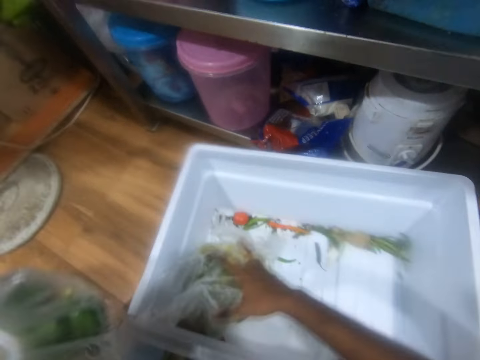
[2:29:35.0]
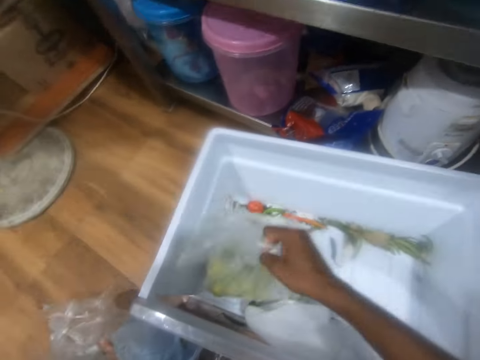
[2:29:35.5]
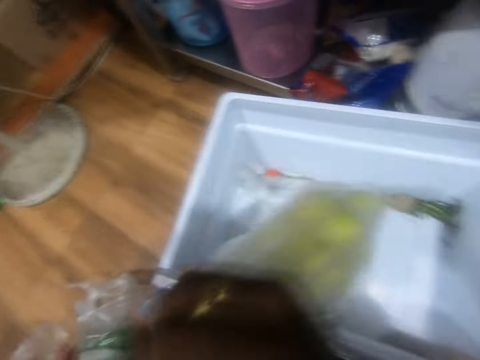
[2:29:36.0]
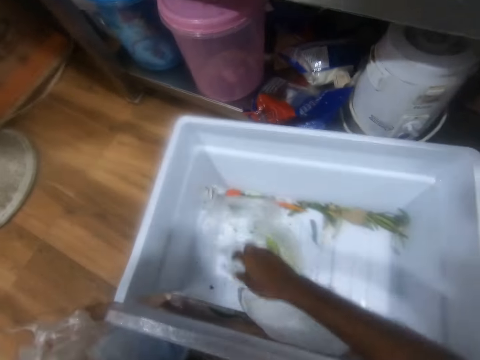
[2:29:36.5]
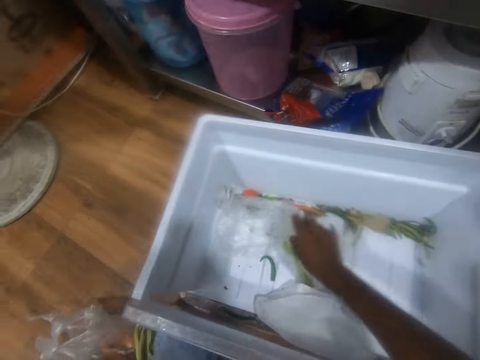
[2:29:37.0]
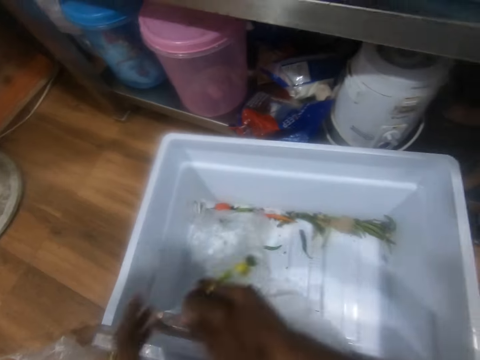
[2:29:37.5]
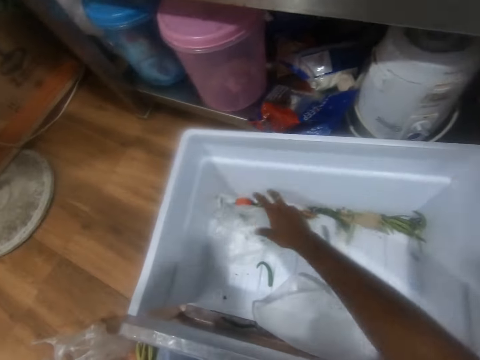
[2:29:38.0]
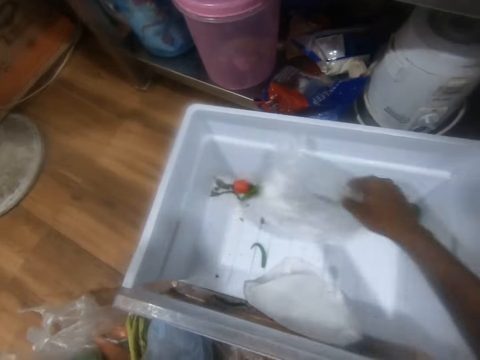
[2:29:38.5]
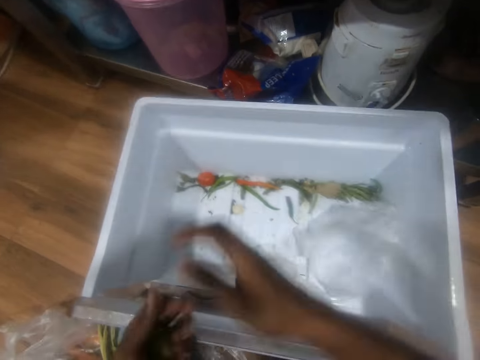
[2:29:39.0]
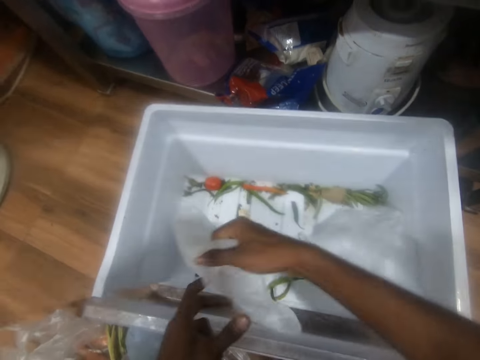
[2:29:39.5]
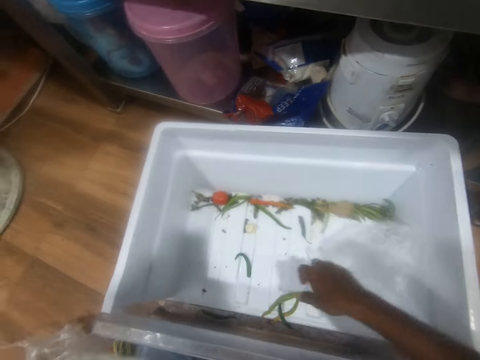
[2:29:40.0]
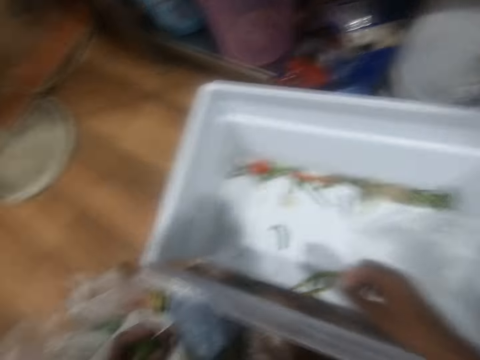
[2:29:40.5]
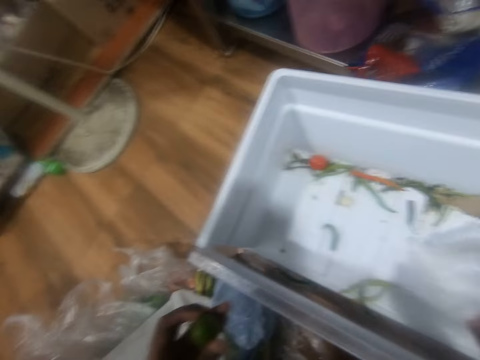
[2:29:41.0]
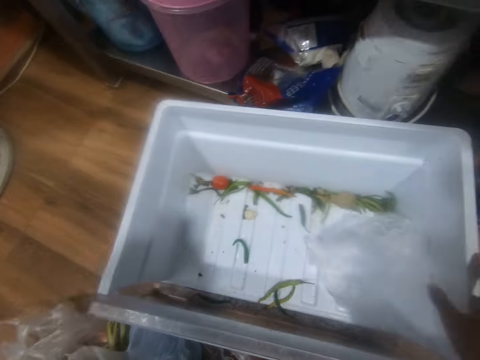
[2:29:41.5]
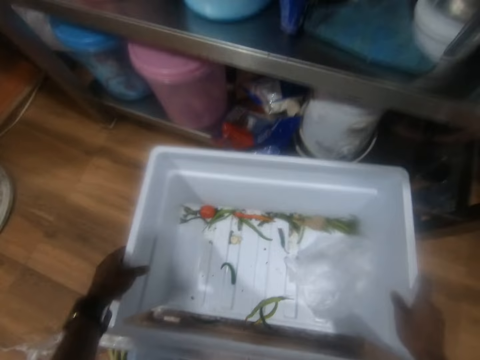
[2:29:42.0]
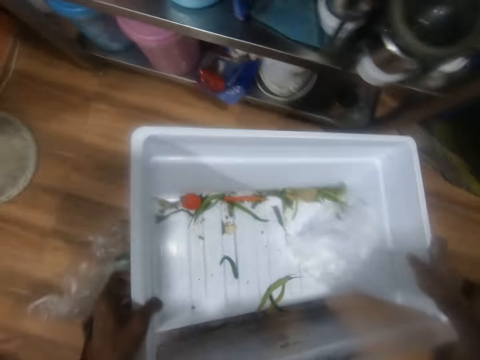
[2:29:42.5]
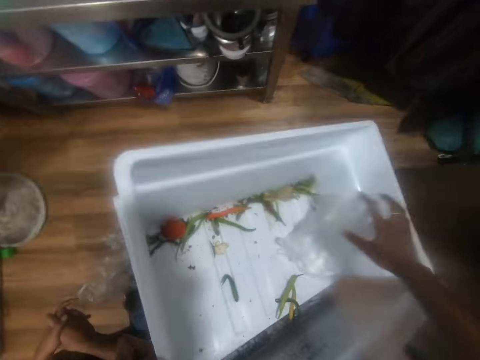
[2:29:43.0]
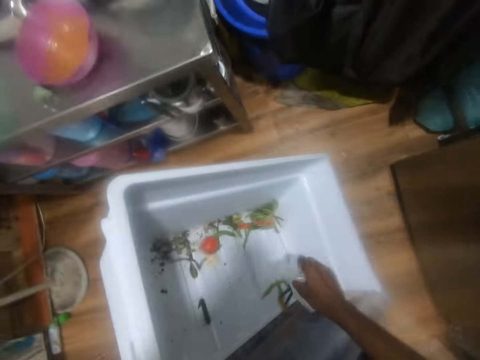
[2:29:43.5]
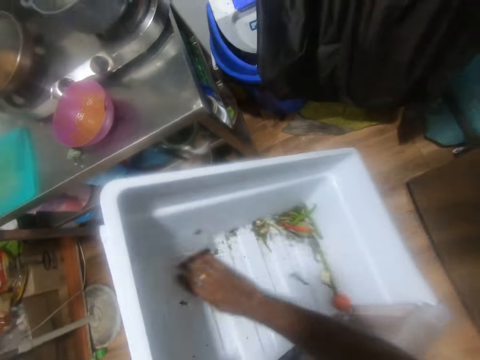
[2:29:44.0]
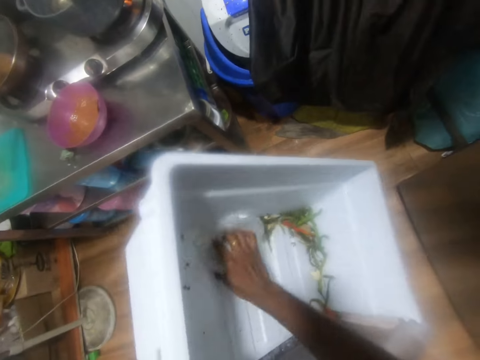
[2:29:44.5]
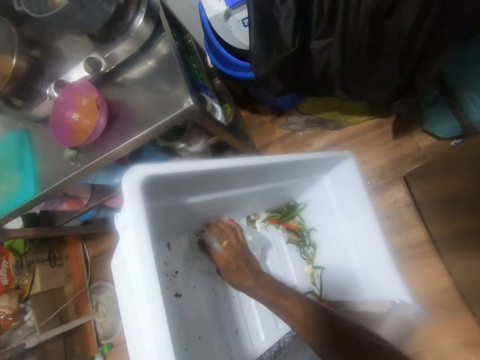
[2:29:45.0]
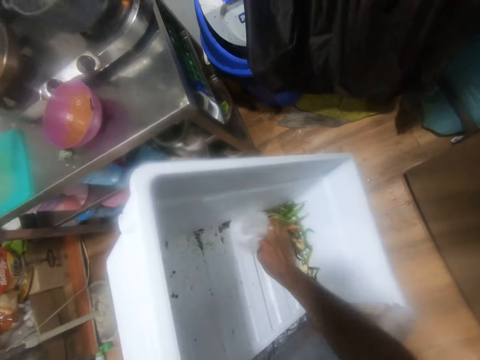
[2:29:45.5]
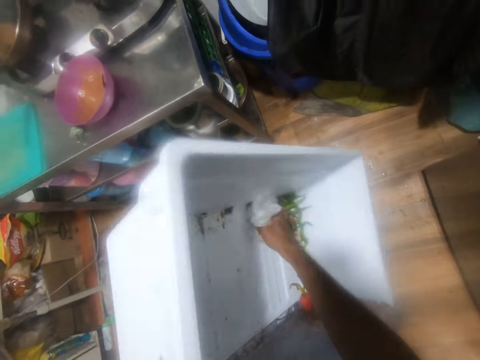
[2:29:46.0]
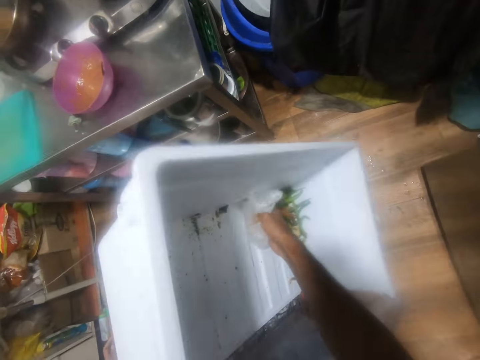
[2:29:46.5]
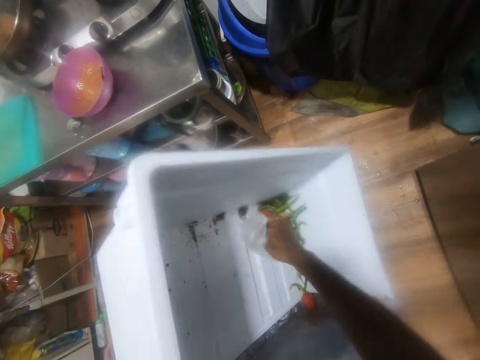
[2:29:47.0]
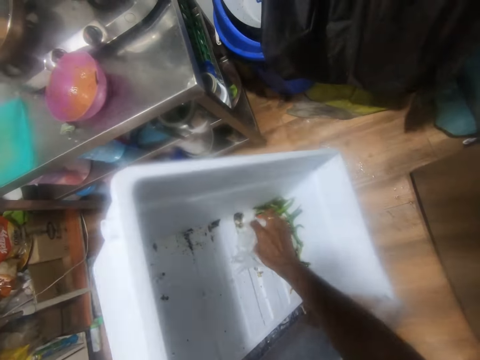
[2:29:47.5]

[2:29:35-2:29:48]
The camera wearer passes the nylon from his right hand to his left hand. He puts the vegetable with the plastic bag on the floor. He interacts with a man. He picks a nylon from the container on the floor with his right hand. He passes the nylon from his right hand to his left hand. He picks a lime from the container on the floor with his right hand. He picks a nylon from the container on the floor with his right hand. He passes the nylon from his right hand to his left hand. He picks a nylon from the container on the floor with his right hand. He drops the nylon inside the container on the floor with his right hand. He passes the lime from his right hand to his left hand. He picks a nylon from the container on the floor with his right hand. He passes the nylon from his right hand to his left hand. The man interacts with the camera wearer. The camera wearer carries the container from the floor with both hands. He removes his right hand from the container in his left hand. He picks the nylon from the container with his right hand. He clears the dirt inside the container with the nylon with his right hand.

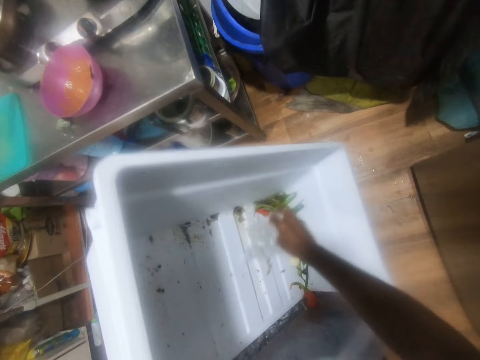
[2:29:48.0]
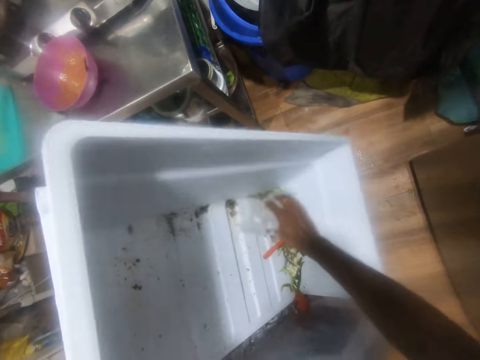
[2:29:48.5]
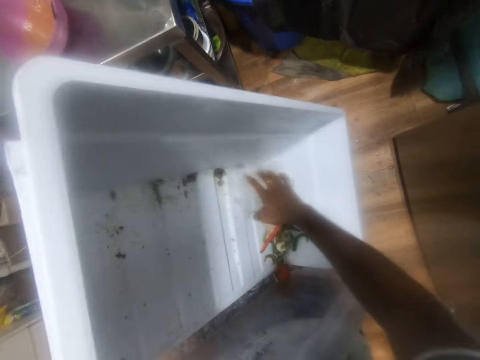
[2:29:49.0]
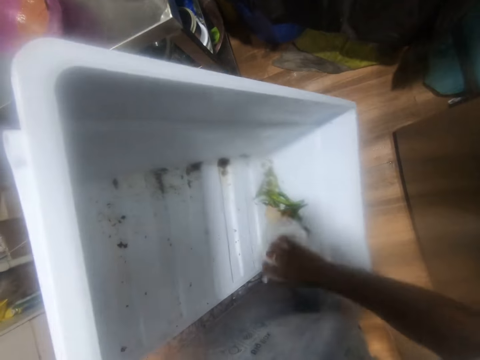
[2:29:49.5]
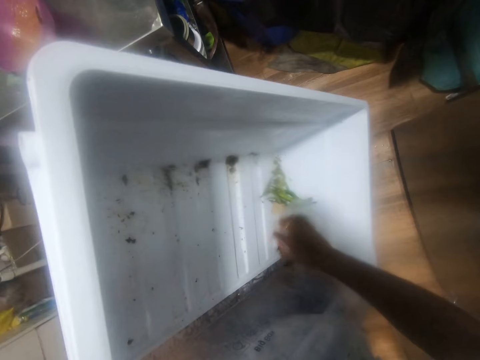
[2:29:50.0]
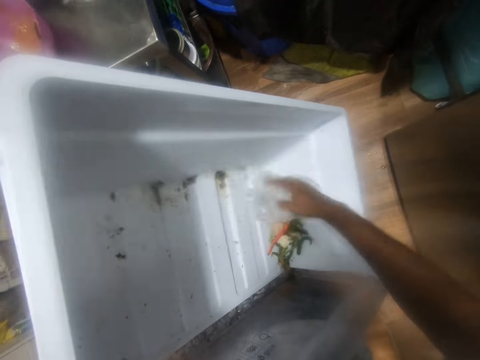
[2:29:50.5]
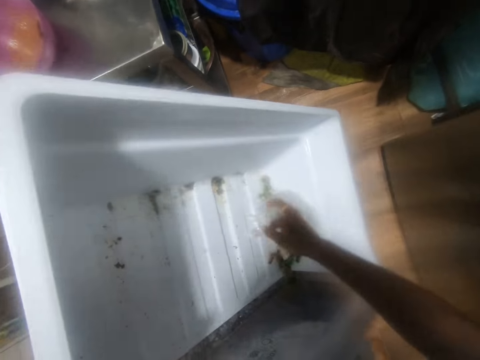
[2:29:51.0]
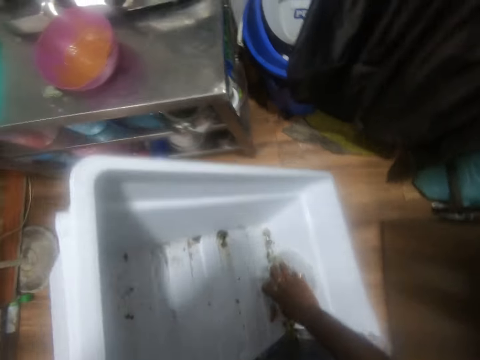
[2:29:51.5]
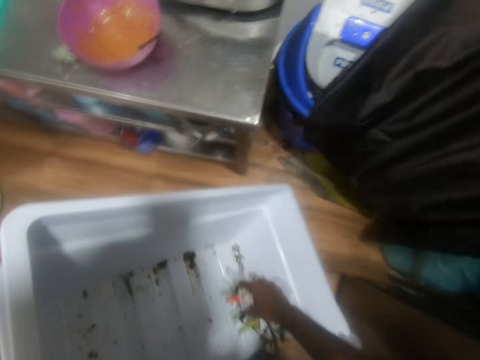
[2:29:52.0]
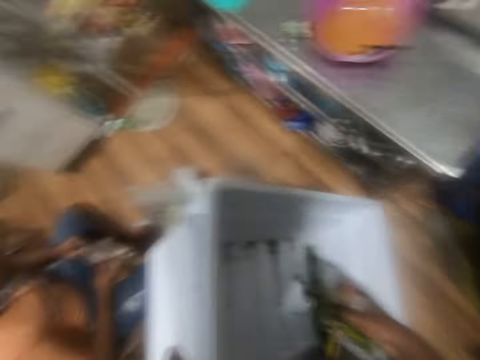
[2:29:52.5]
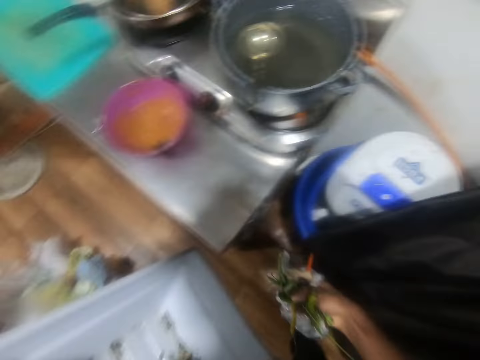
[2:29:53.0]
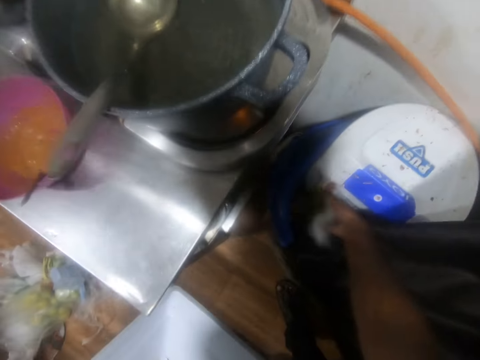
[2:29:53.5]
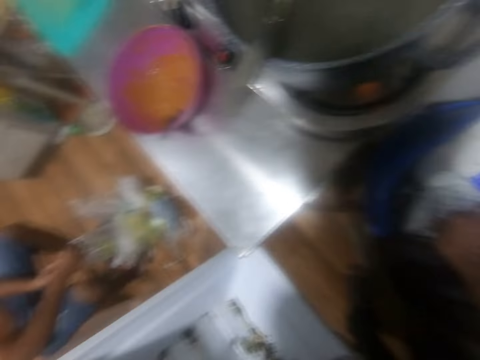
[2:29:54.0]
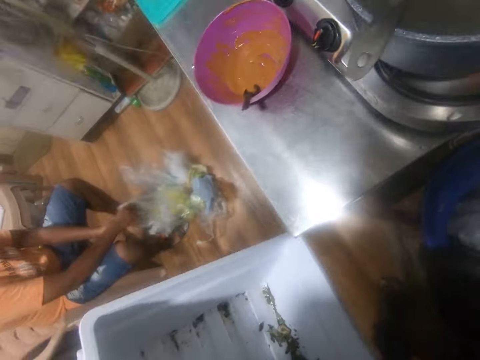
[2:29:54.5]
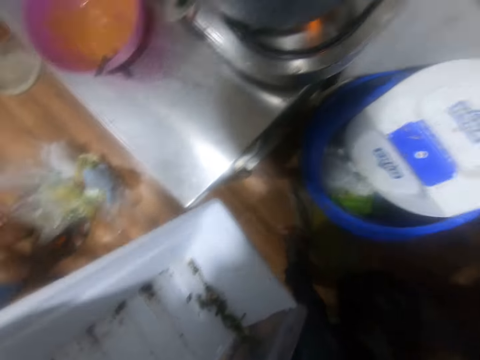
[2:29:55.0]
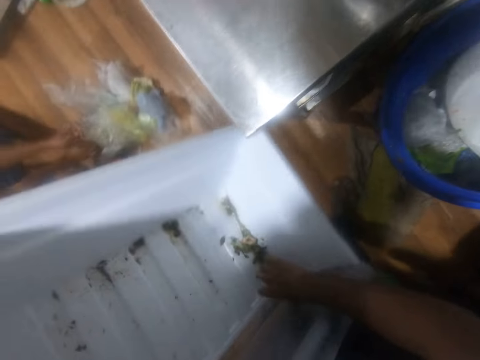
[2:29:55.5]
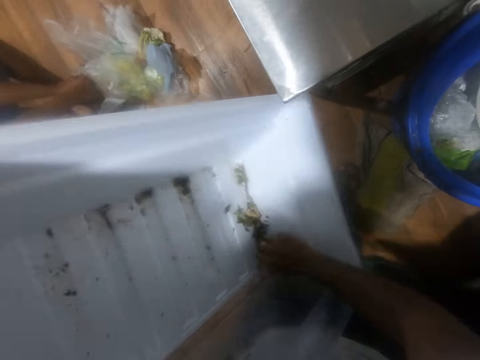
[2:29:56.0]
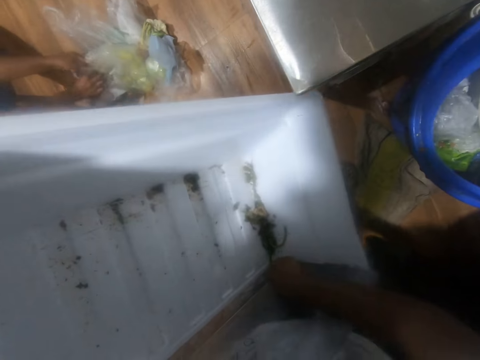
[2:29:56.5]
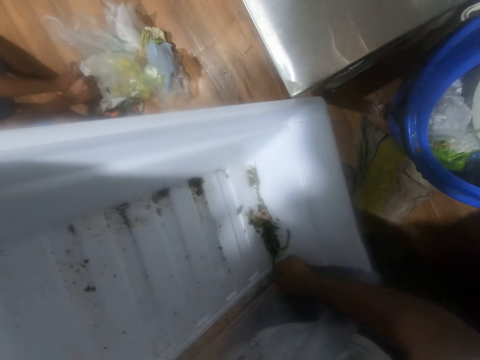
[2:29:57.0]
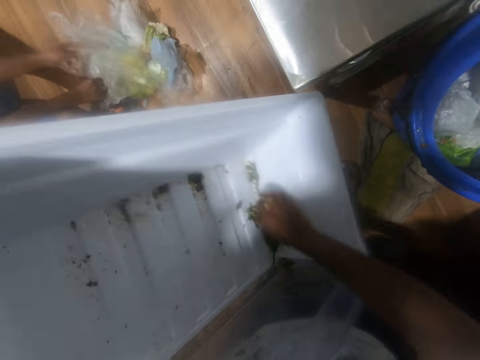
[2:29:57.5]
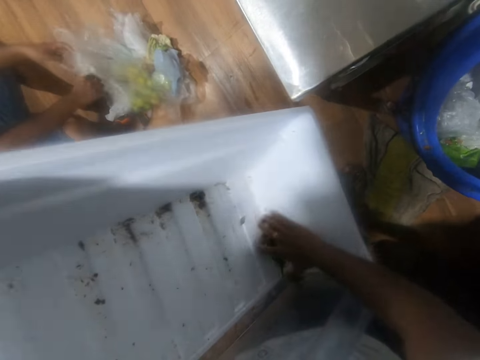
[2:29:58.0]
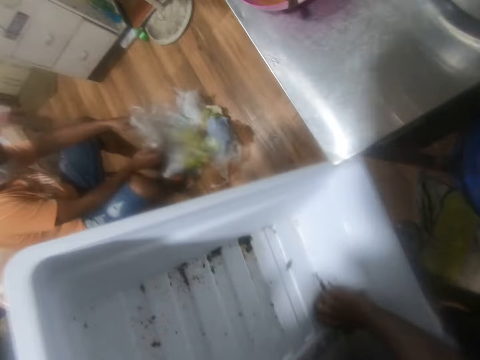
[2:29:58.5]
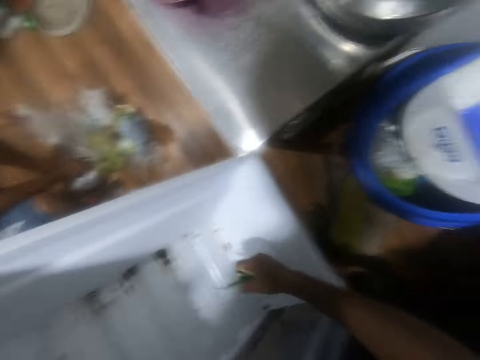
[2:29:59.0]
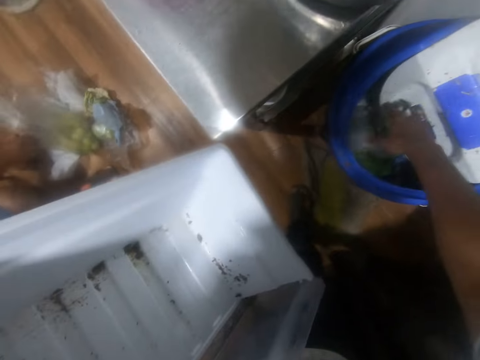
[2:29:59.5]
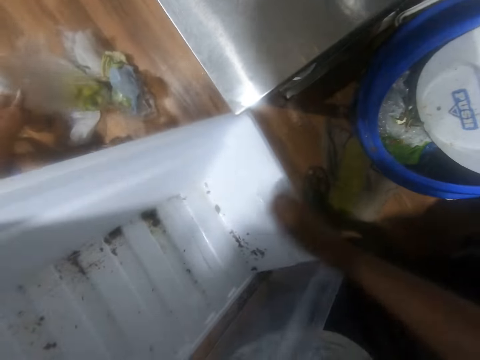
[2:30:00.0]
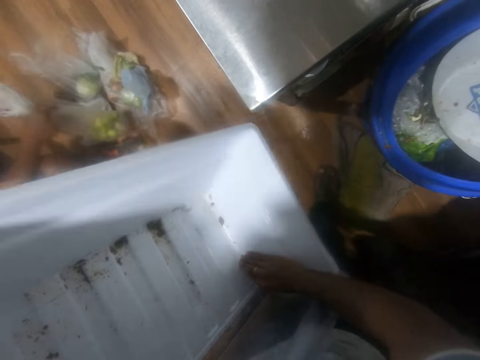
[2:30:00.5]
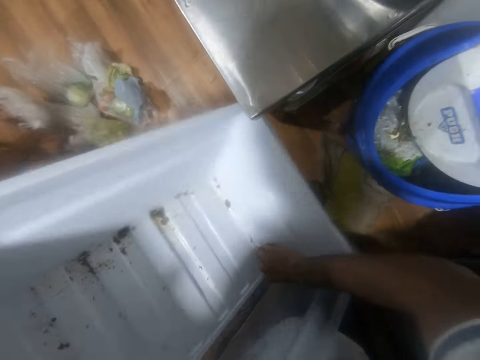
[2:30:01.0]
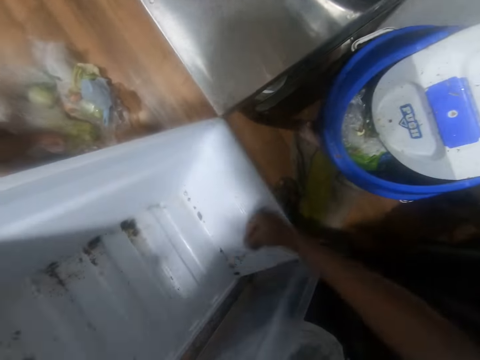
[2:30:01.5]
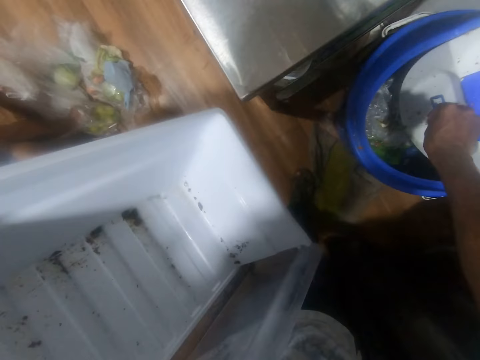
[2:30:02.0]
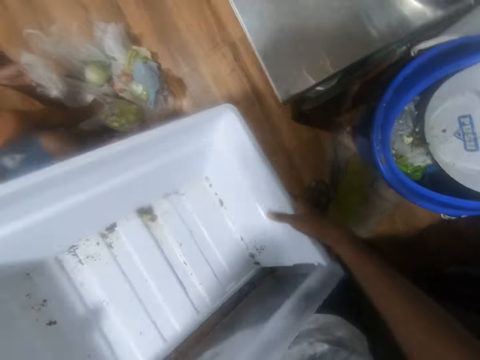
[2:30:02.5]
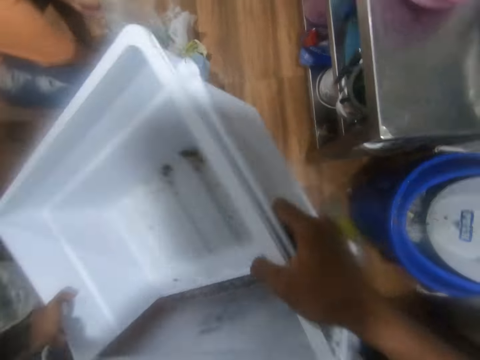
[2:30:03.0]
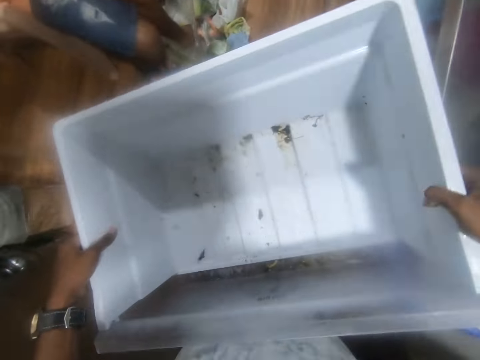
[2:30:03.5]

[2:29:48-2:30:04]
The camera wearer scoops the vegetable. He drops the vegetables and the polythene into a waste bin with his right hand. A man holds a polythene bag on the floor in both hands. The camera wearer packs some vegetables from the freezer tray in his left hand with his right hand. He drops the vegetables into the waste bin with his right hand. The man lifts the polythene bag from the floor with both hands. The camera wearer packs some vegetables from the freezer tray in his left hand with his right hand. The man drops the polythene bag on the floor with both hands. The camera wearer drops the vegetables into the waste bin with his right hand. He holds the freezer tray with both hands and shakes the freezer tray with both hands.
